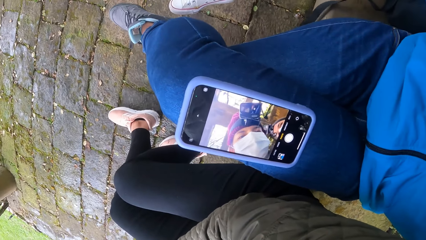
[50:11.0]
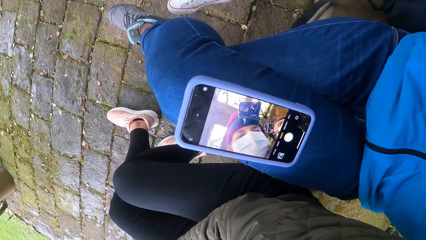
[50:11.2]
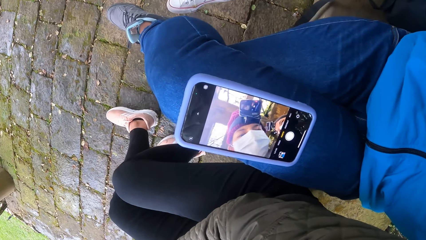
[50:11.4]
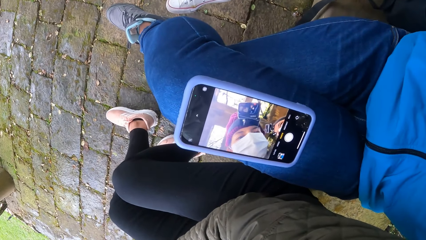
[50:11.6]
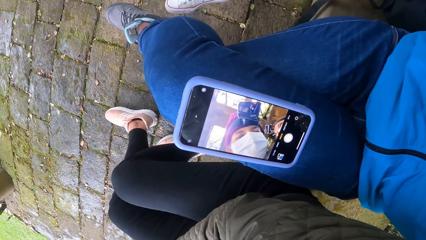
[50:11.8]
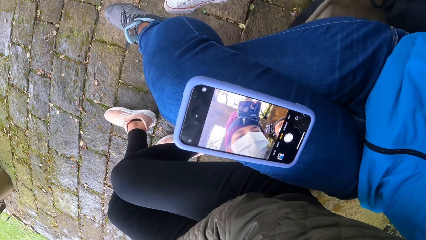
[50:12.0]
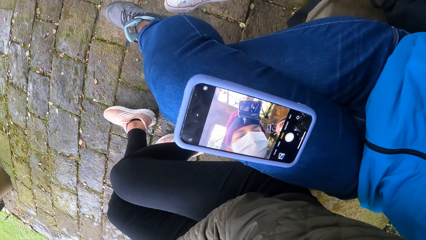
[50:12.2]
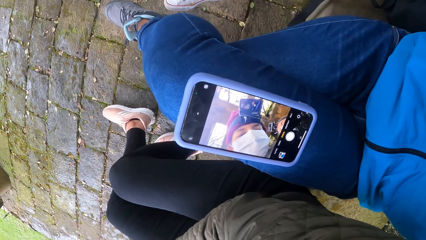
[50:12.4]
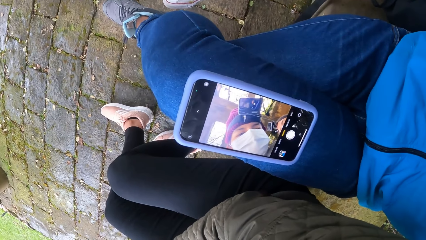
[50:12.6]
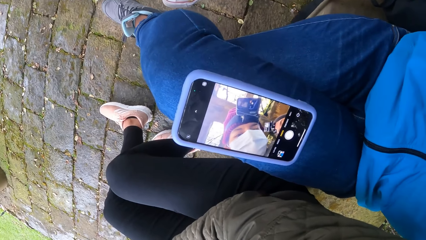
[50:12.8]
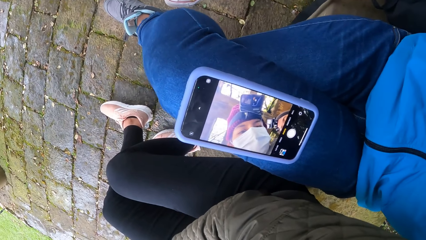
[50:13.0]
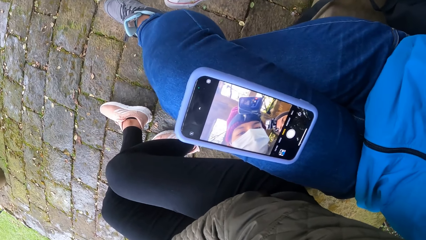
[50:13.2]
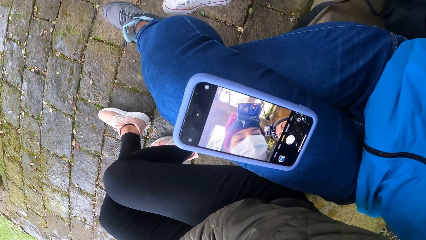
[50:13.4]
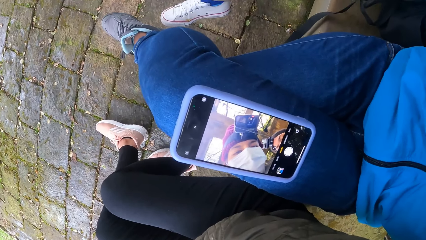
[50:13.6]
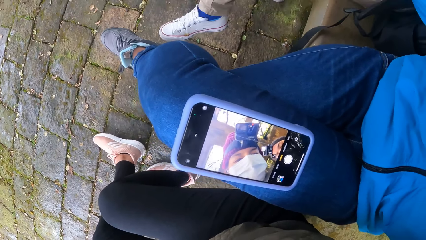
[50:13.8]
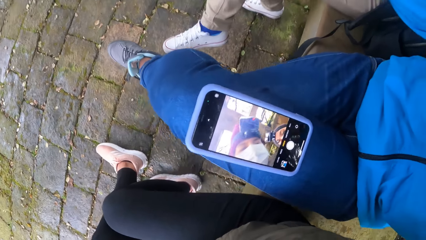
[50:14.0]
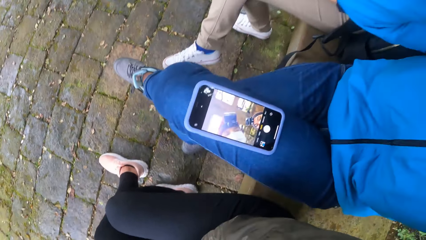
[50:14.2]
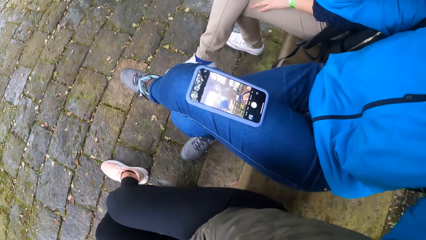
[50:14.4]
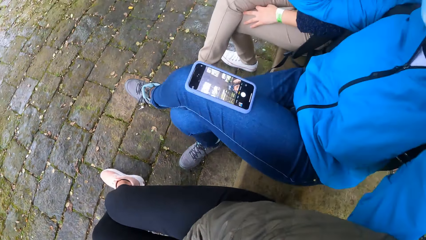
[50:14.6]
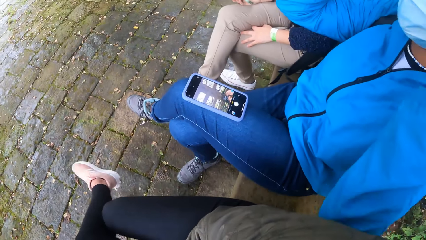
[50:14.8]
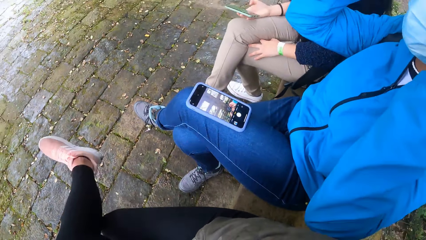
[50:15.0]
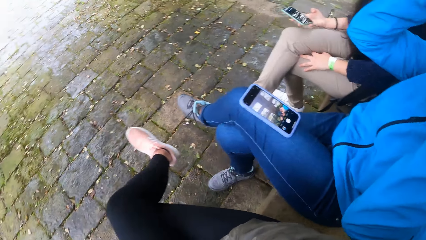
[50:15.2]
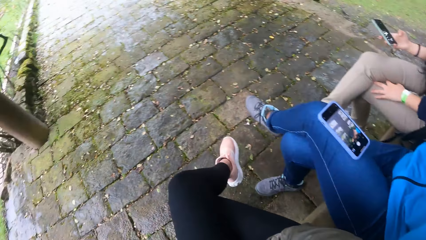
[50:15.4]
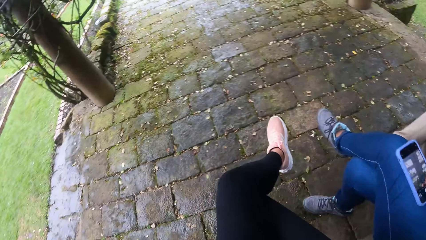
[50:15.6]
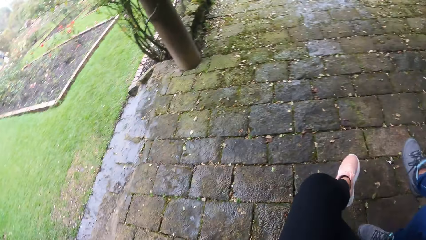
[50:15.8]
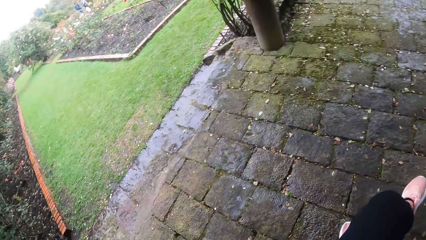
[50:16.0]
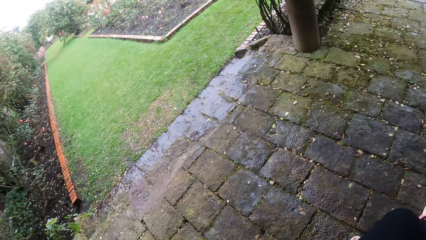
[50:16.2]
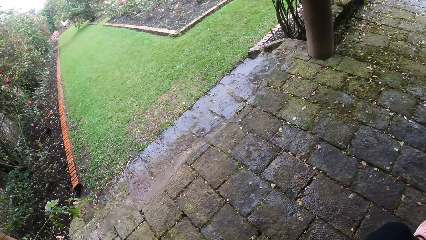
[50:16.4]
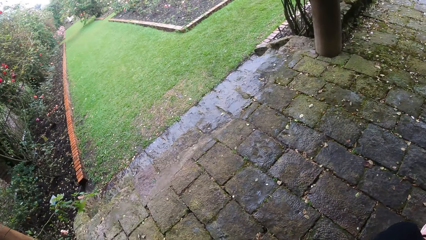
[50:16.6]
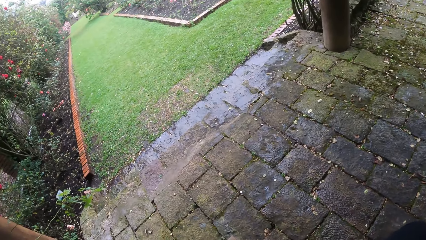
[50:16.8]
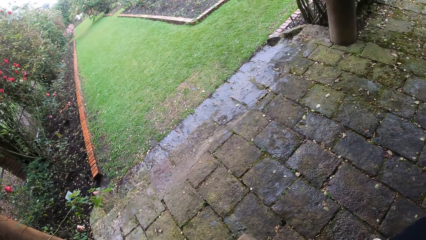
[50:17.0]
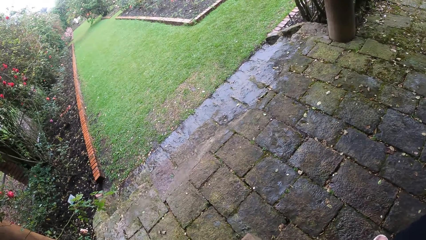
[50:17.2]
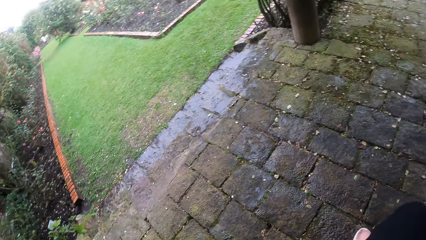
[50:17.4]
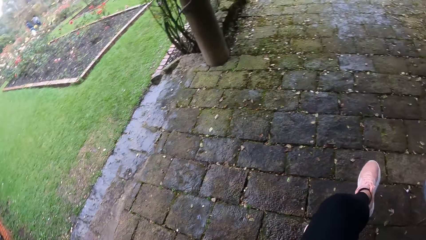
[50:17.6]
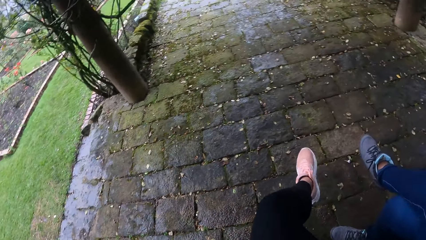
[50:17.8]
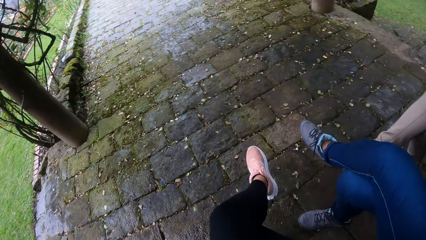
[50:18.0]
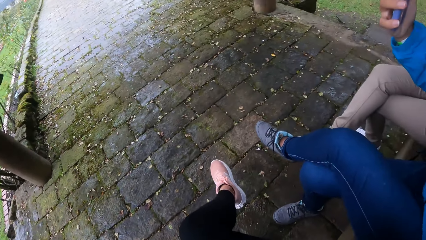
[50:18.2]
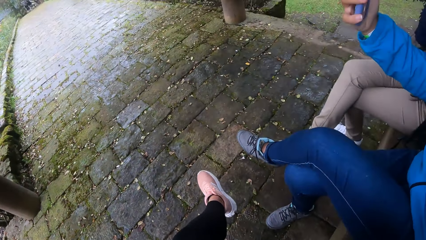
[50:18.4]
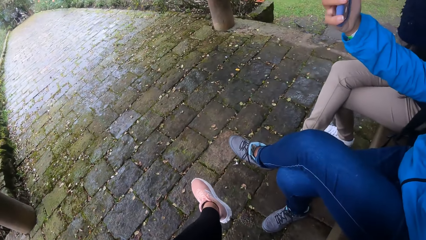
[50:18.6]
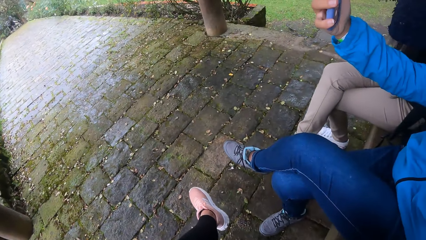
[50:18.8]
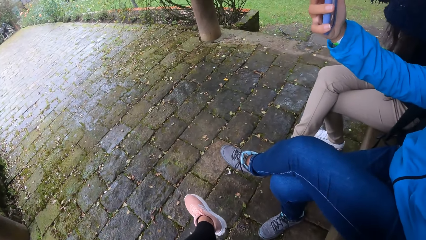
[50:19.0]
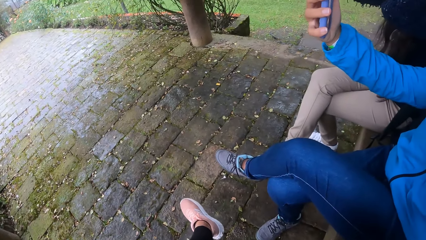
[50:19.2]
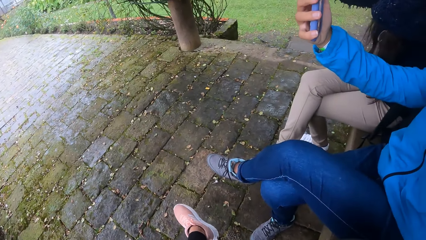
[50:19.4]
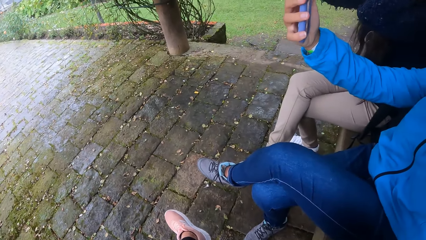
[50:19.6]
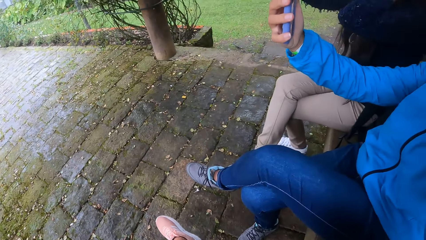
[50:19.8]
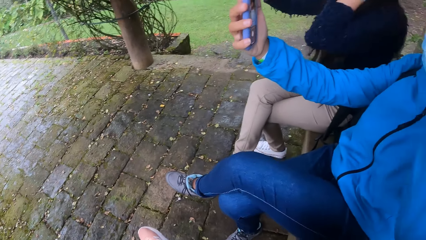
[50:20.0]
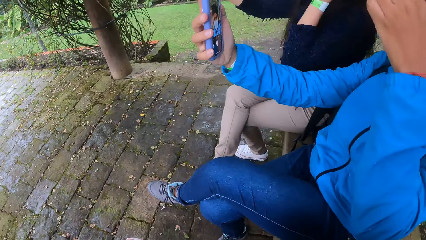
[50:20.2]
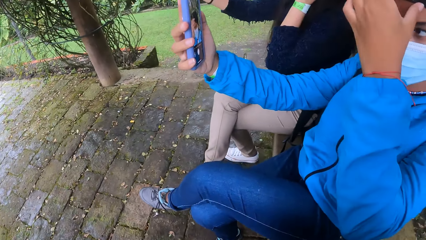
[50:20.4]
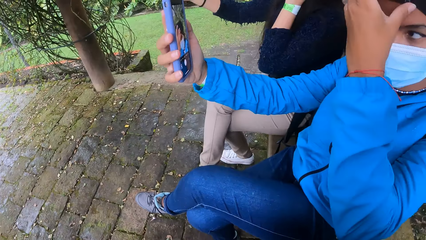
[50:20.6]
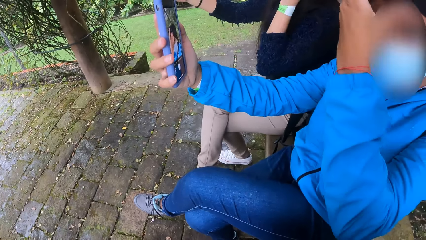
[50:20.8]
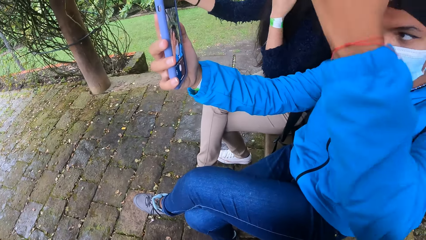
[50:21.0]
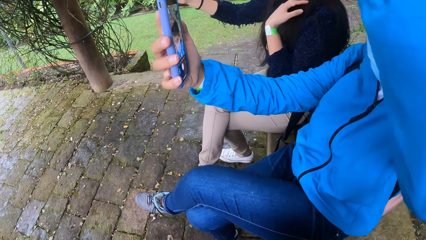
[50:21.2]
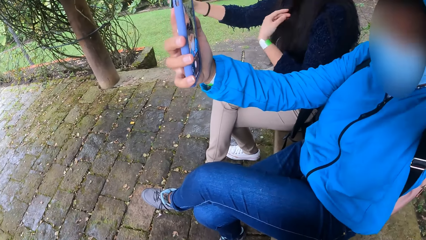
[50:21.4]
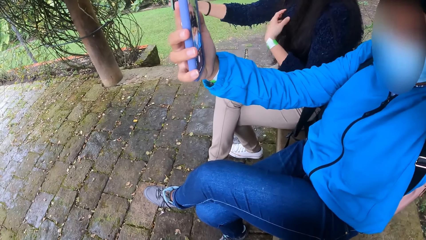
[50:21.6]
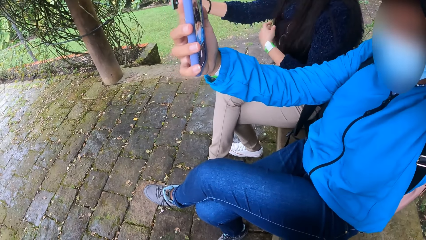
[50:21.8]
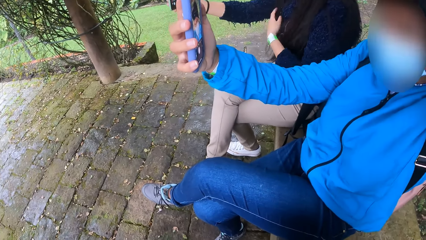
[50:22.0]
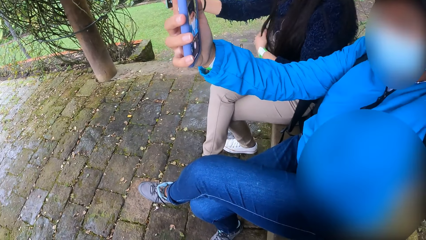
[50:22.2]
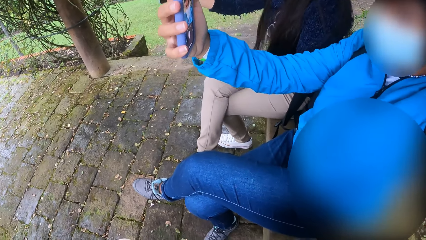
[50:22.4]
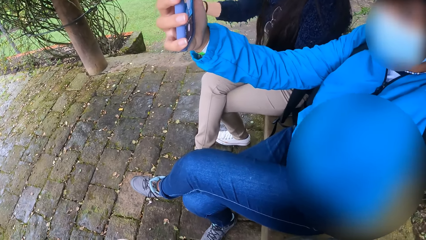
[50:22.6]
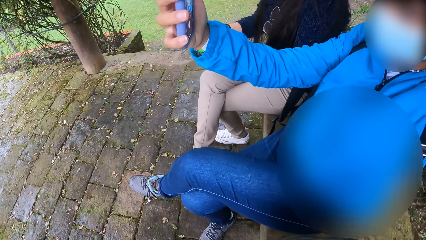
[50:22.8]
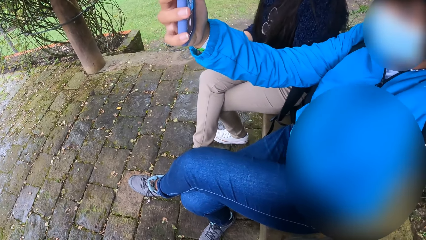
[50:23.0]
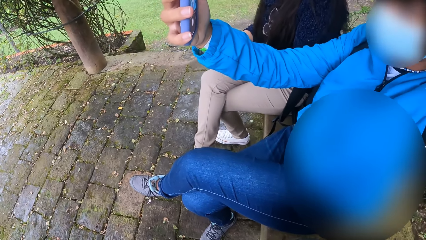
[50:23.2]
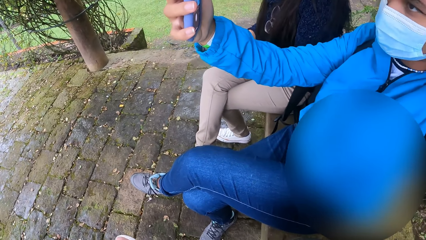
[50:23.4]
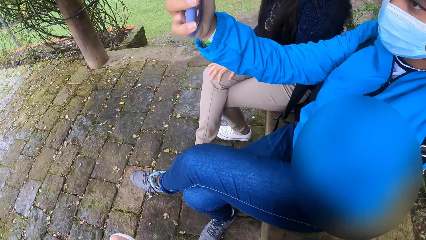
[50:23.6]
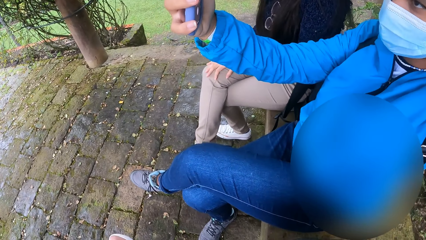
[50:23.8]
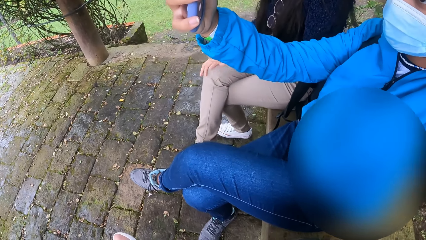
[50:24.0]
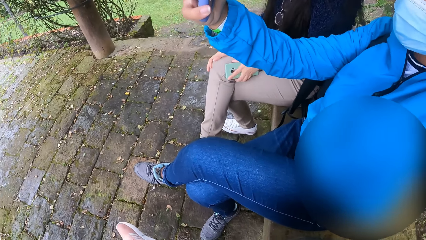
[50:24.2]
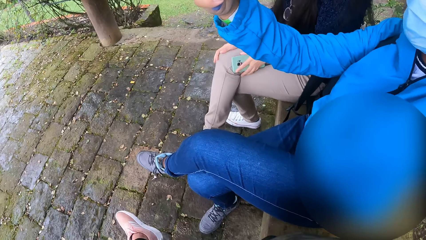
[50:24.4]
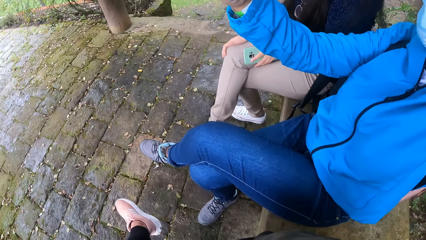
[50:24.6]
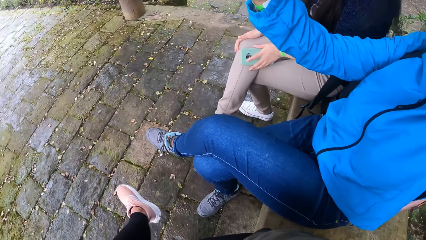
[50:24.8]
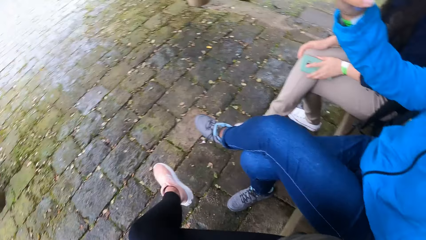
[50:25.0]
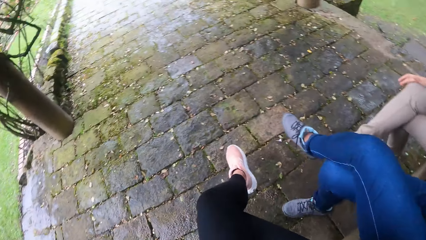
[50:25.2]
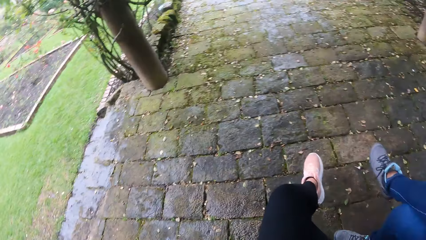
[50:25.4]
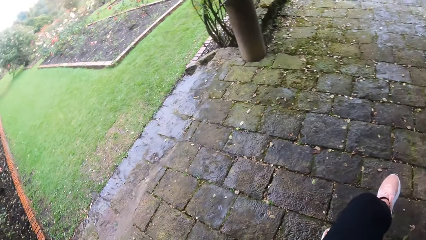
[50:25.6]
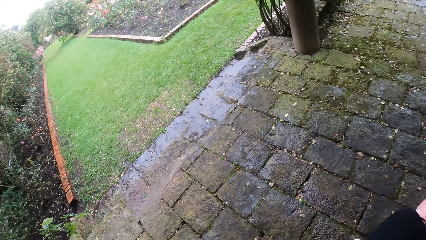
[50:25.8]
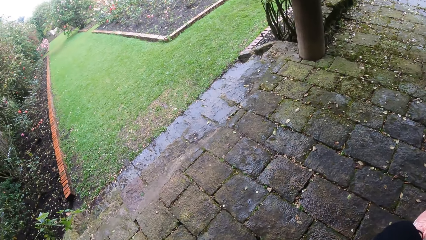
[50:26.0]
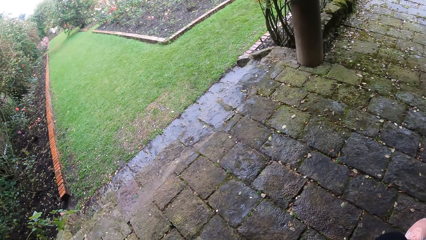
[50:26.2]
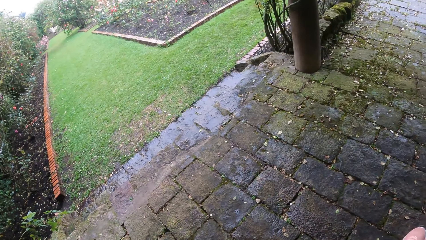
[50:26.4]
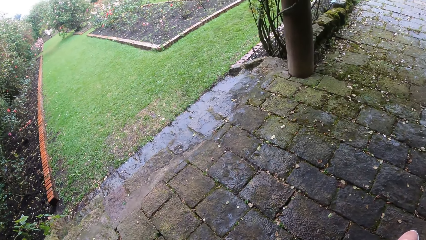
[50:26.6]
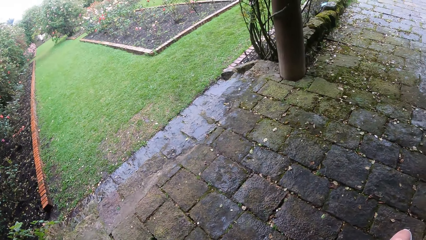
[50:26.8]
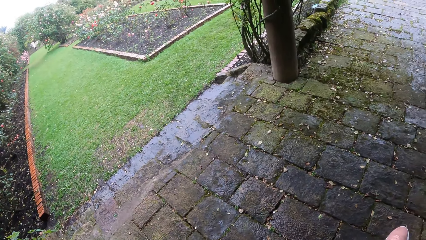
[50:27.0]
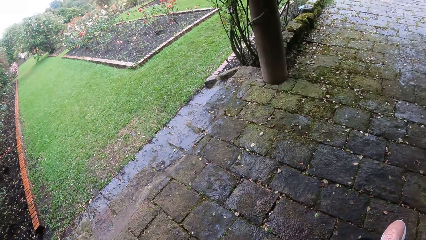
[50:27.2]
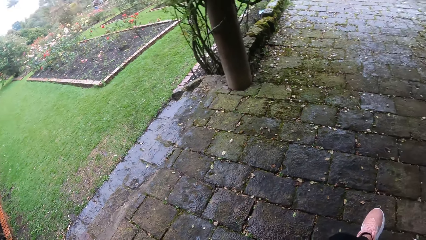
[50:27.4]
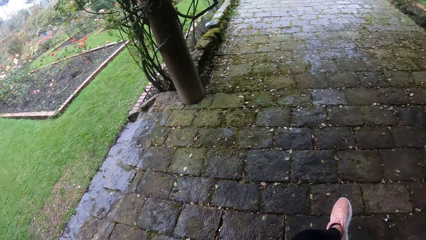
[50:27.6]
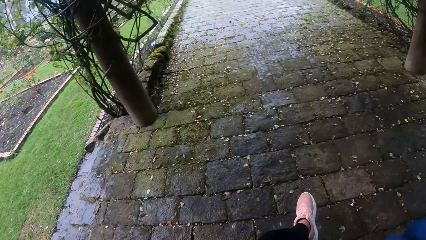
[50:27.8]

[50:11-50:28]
The camera wearer looks around. A woman touches her face with her left hand. Another woman touches her face with her left hand. The other woman touches her hair with her left hand.
